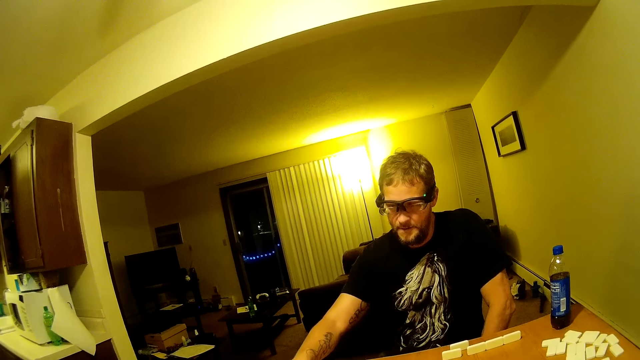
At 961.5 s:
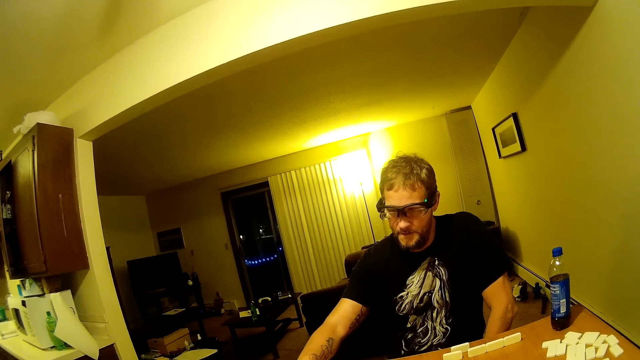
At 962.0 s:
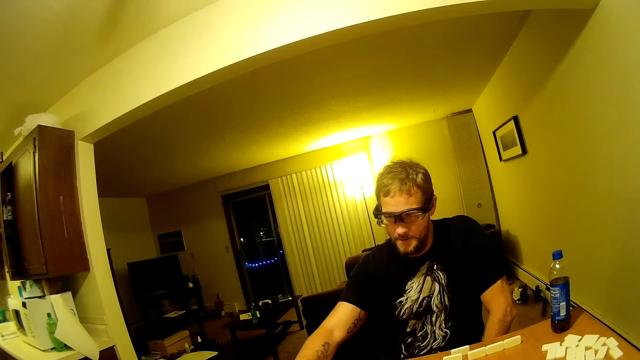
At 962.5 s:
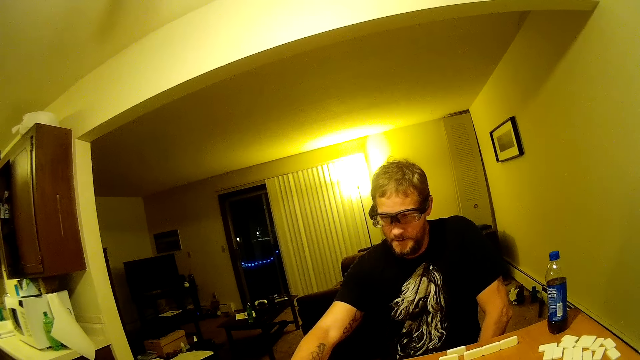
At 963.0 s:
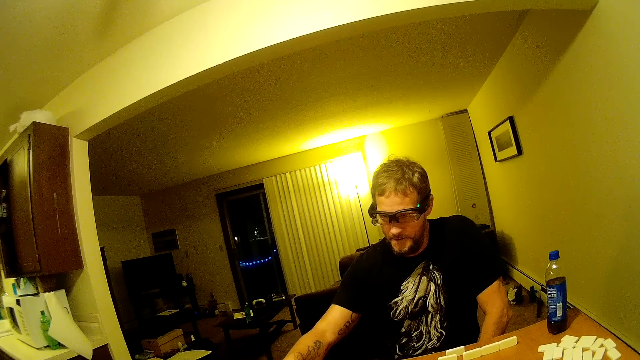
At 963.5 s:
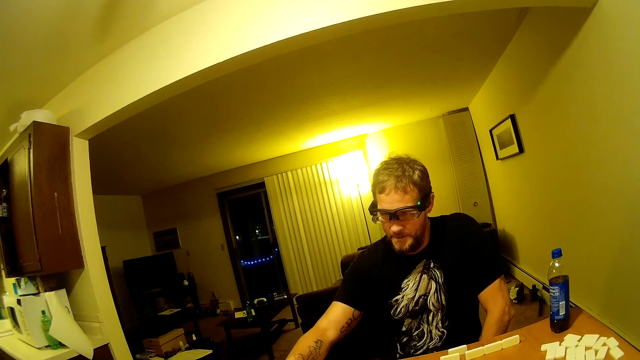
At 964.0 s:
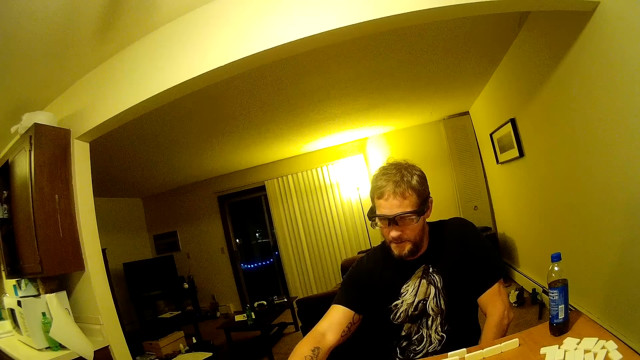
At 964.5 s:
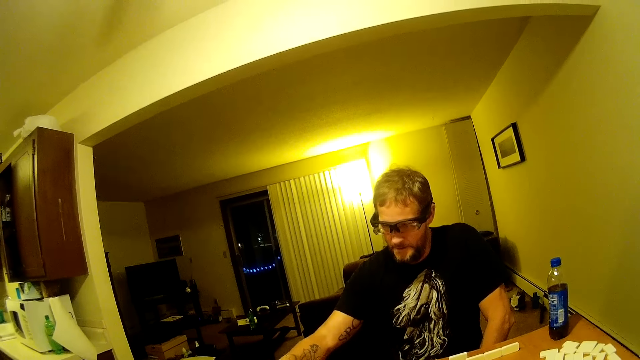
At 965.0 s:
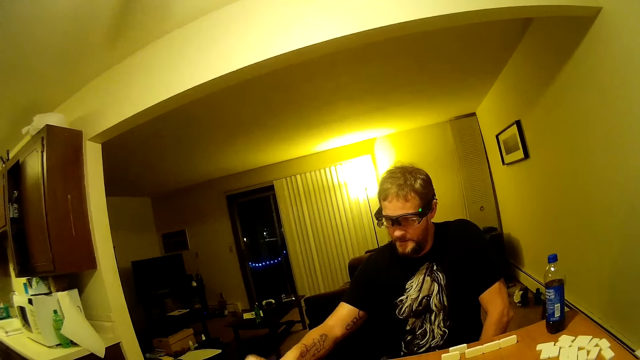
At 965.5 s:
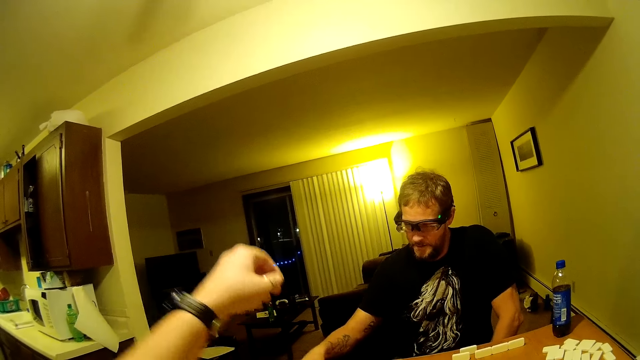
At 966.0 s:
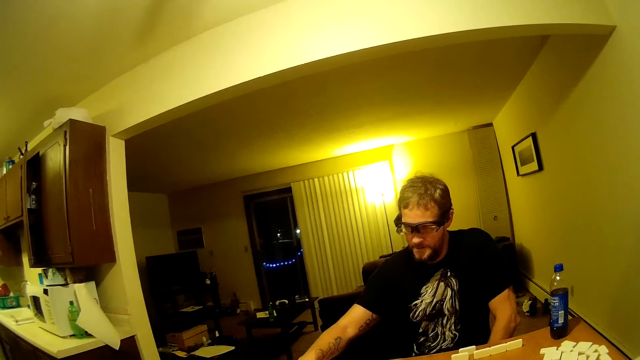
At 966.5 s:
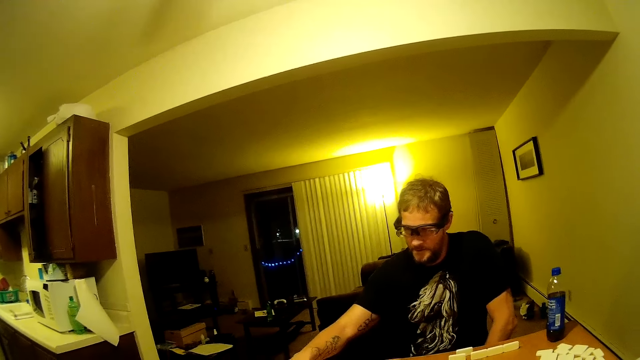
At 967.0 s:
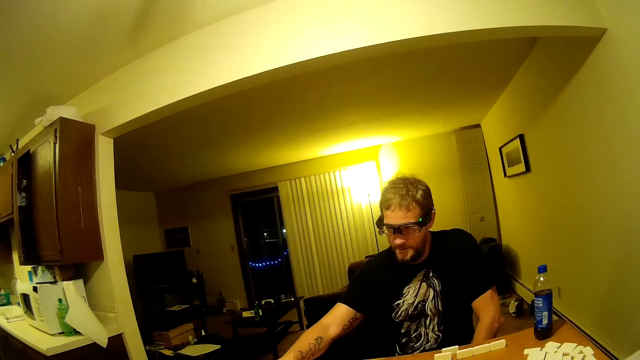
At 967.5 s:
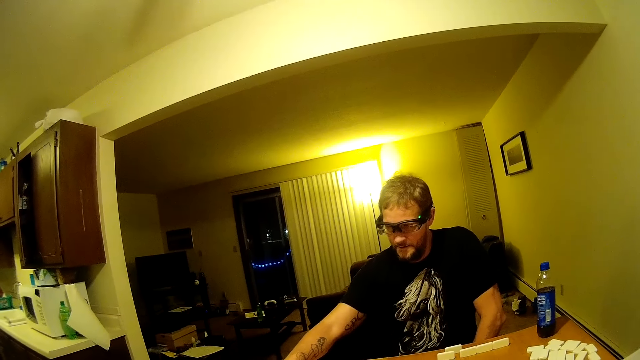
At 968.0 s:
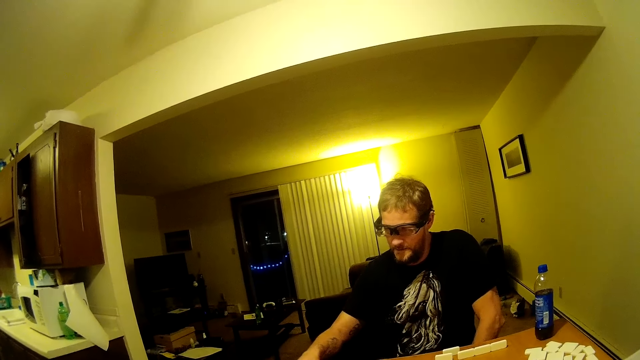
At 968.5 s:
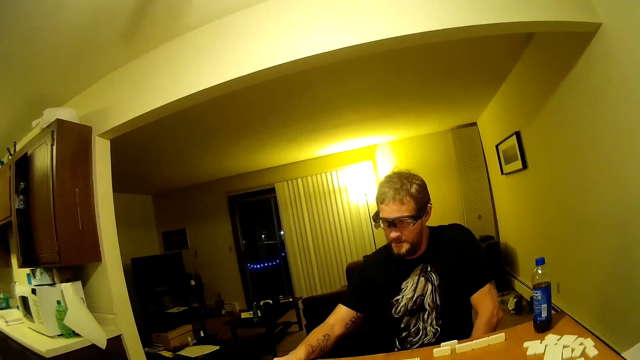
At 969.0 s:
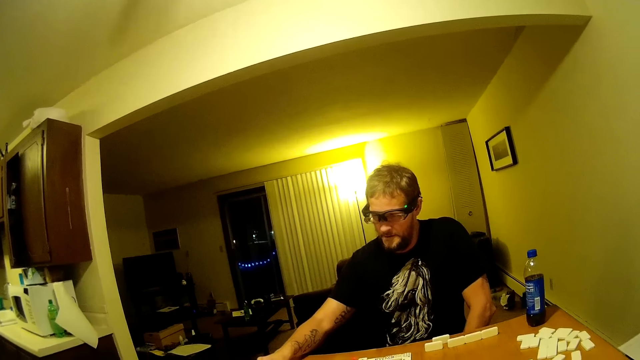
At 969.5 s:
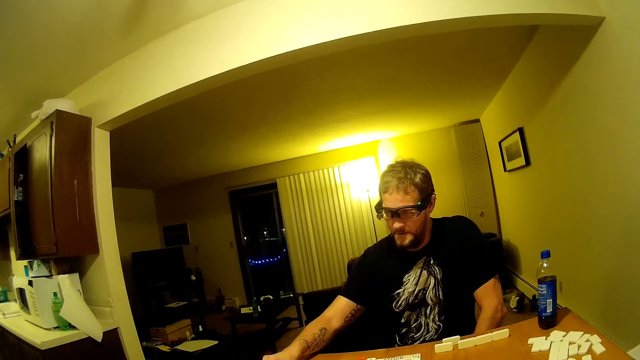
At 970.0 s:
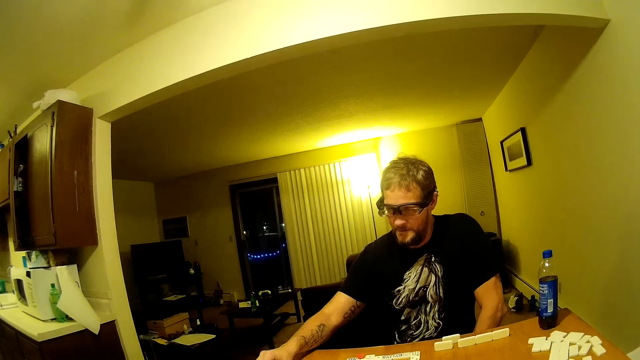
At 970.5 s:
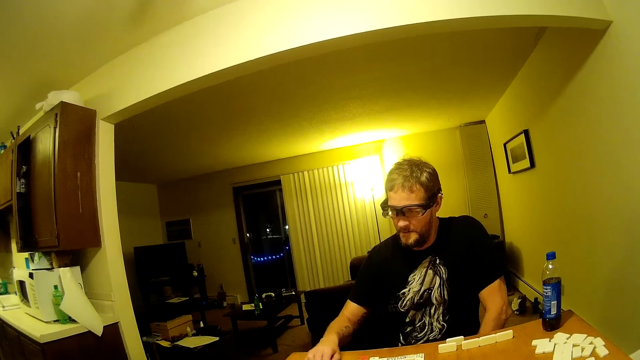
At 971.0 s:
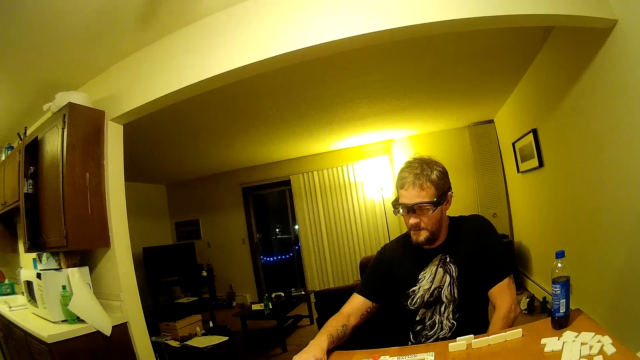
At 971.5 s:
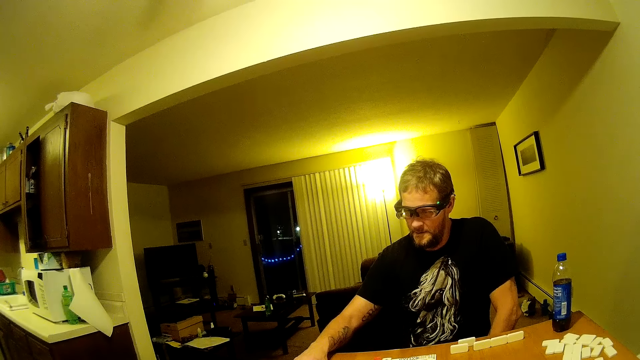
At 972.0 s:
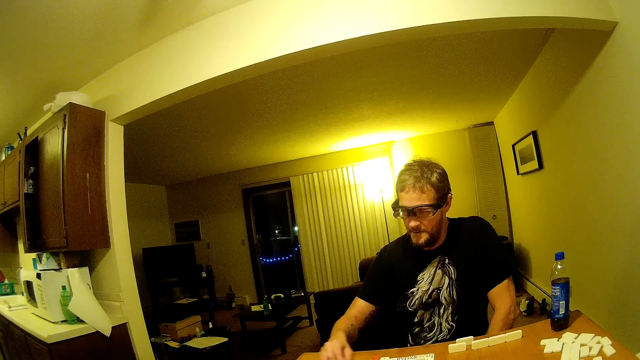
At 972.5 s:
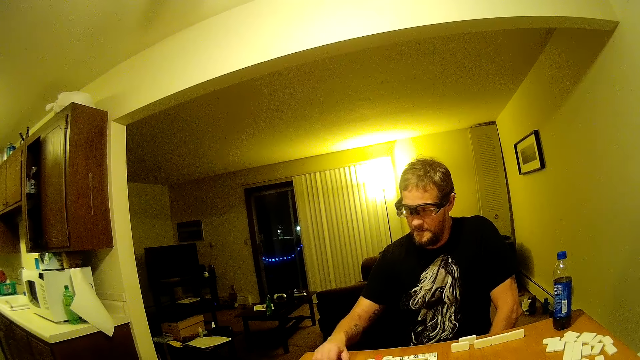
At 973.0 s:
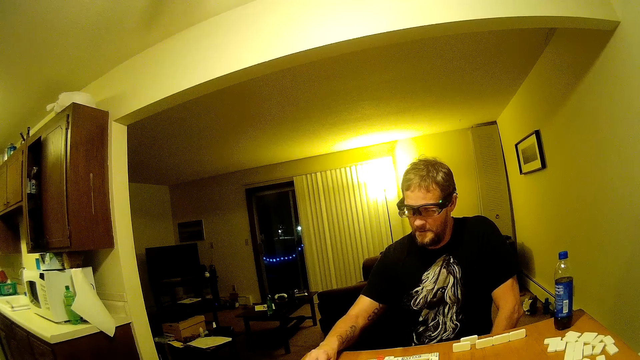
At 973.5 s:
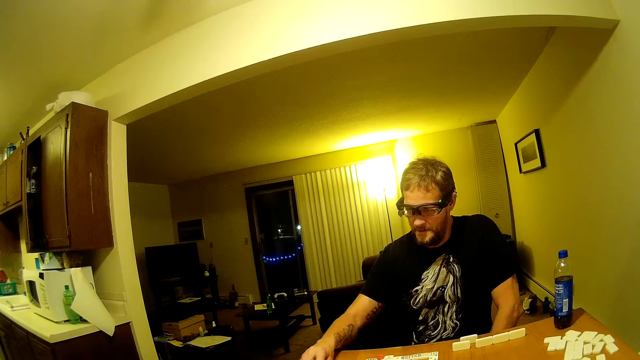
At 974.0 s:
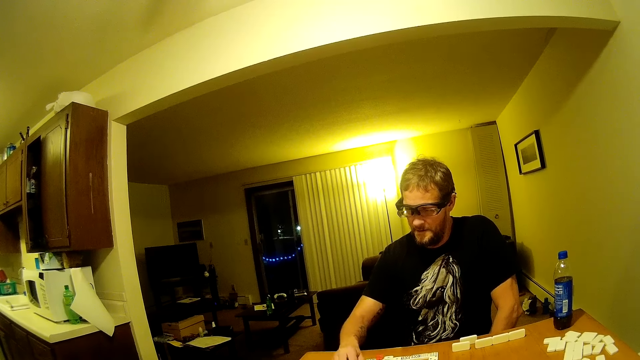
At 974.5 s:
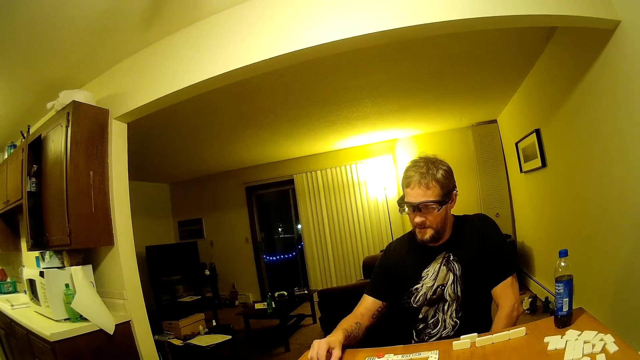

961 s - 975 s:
A man touches a domino on the table and moves his hand. The camera wearer moves their hand and places a domino on the table. The man moves a domino on the table.

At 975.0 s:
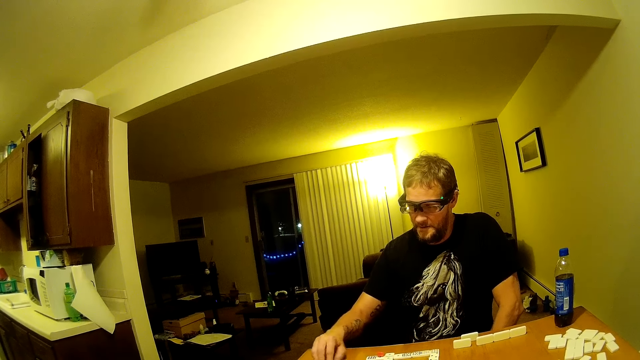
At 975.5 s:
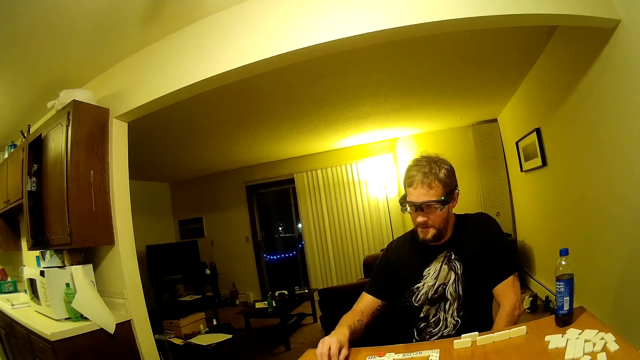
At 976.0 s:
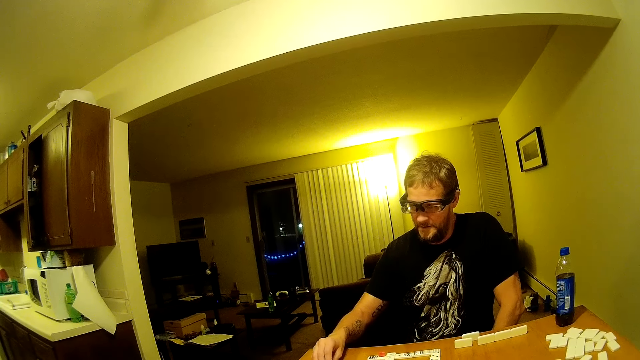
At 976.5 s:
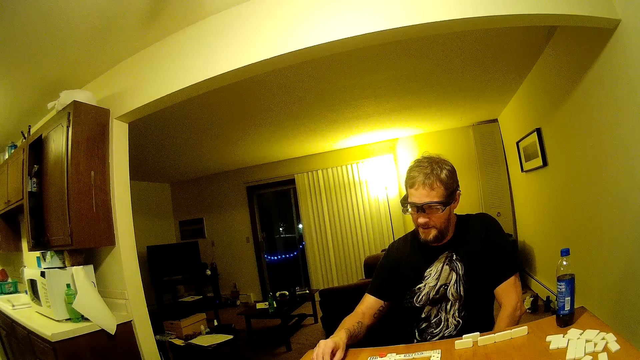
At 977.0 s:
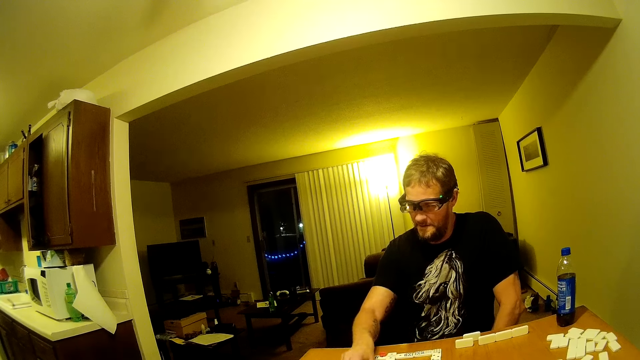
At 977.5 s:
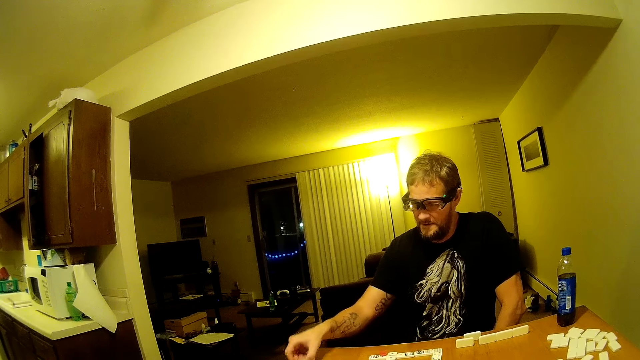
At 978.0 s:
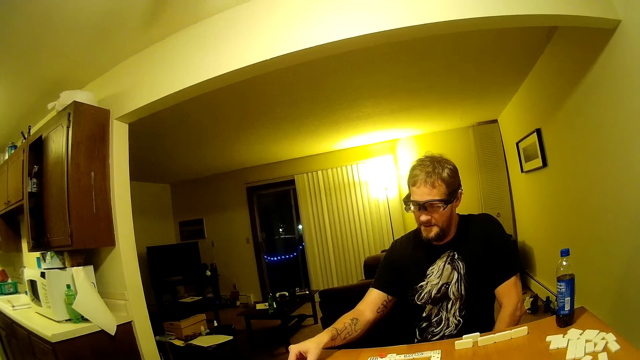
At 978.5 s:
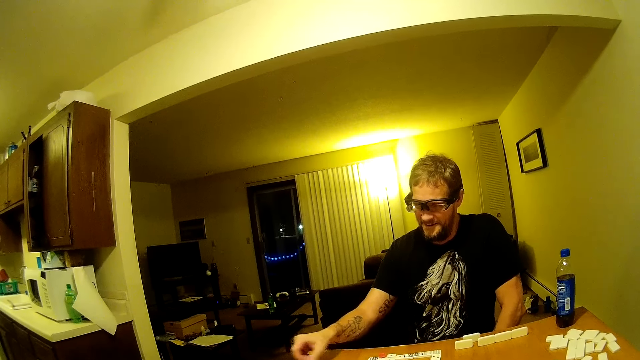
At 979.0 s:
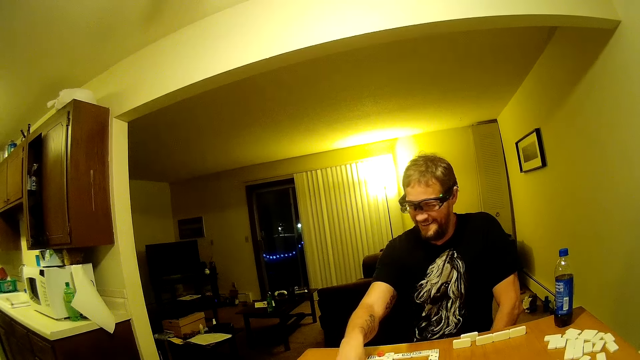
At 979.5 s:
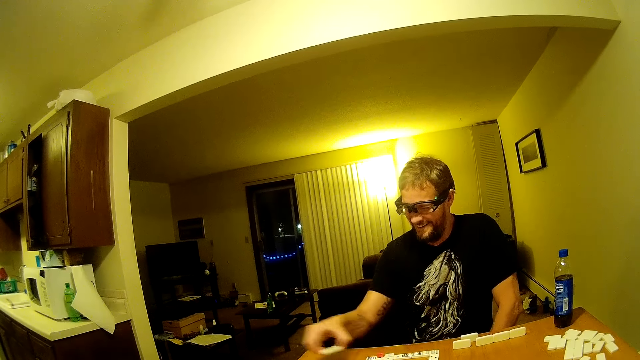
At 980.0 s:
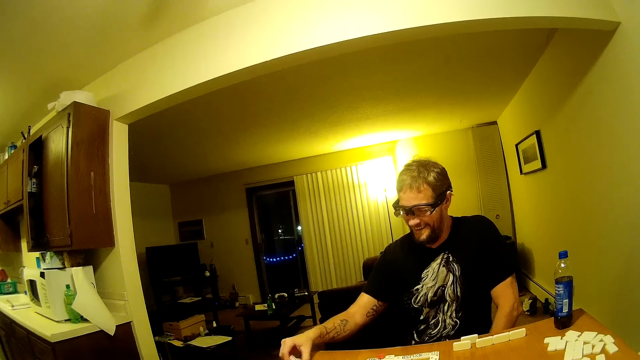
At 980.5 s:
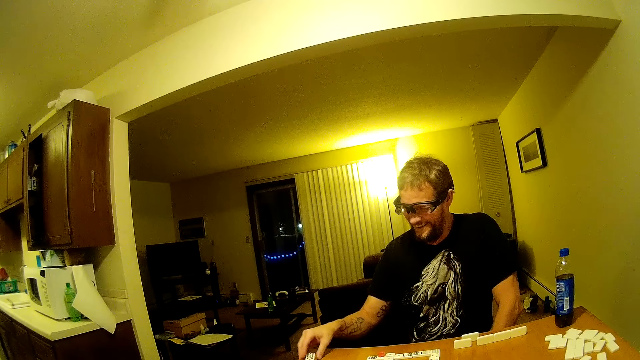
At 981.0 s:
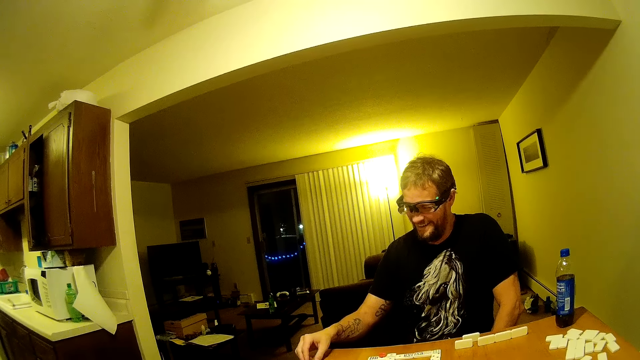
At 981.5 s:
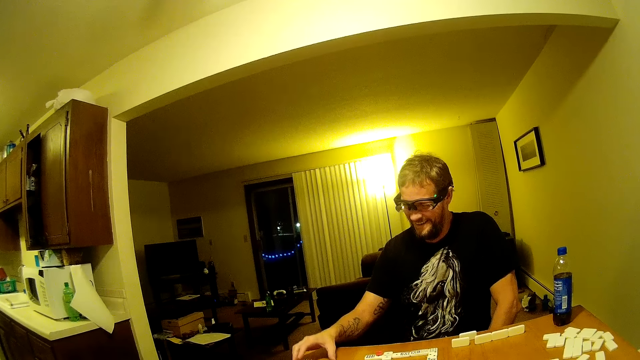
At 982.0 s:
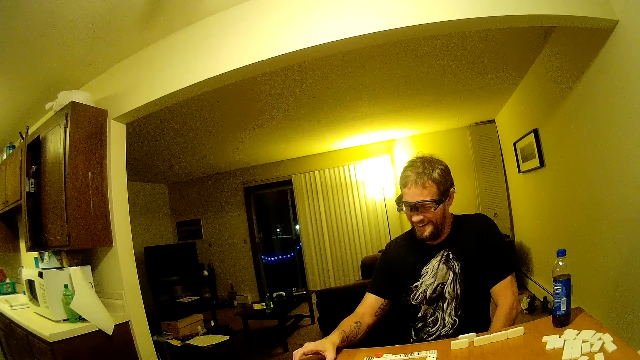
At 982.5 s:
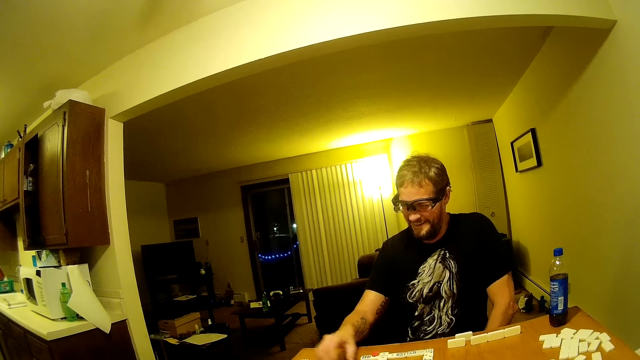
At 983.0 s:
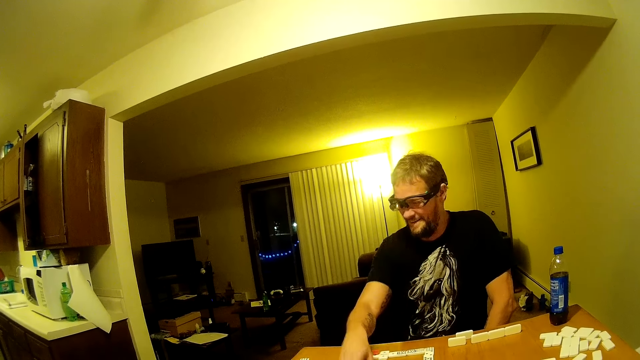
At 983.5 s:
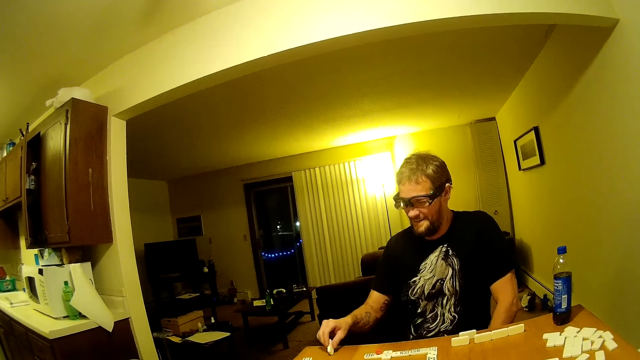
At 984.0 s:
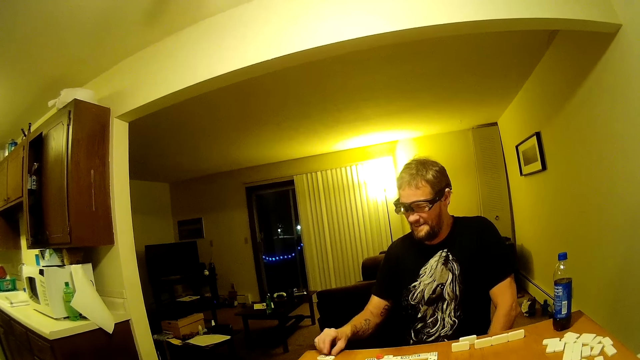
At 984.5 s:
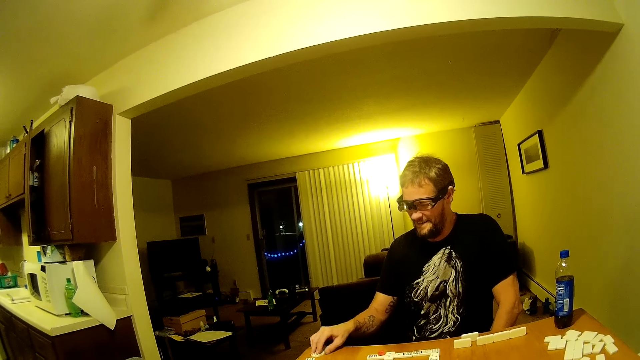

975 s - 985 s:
A man picks up a domino piece and puts the domino piece on the table. The man moves his hand, picks up the domino piece and puts the domino piece on the table. The camera wearer speaks to the man. The man picks up the domino piece, puts the domino piece on the table, flips the domino piece and drags the domino piece on the table.
